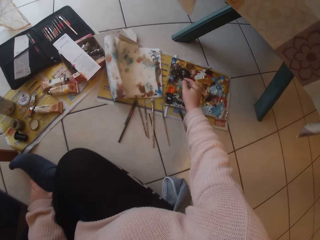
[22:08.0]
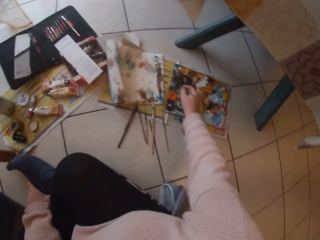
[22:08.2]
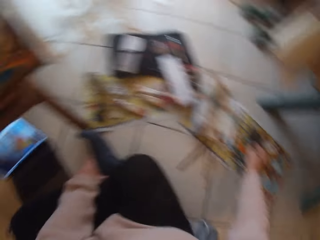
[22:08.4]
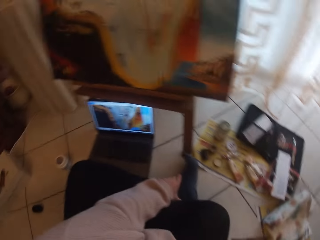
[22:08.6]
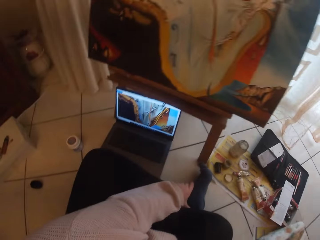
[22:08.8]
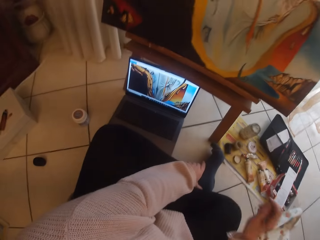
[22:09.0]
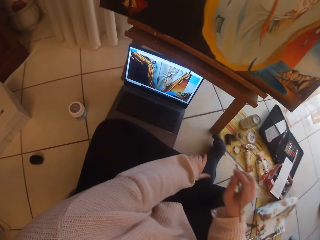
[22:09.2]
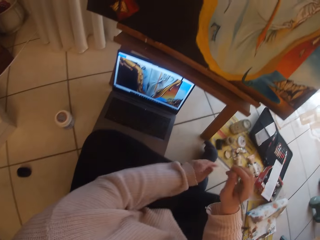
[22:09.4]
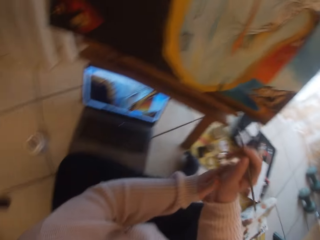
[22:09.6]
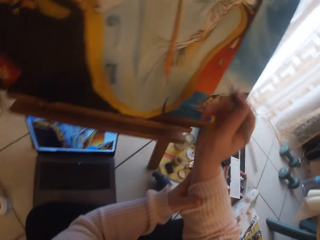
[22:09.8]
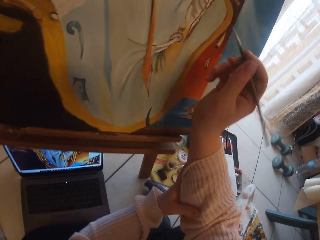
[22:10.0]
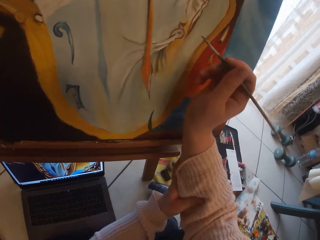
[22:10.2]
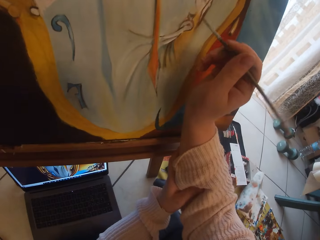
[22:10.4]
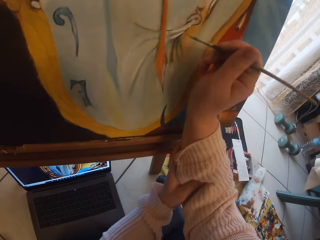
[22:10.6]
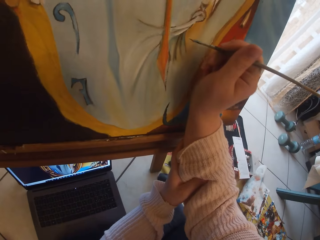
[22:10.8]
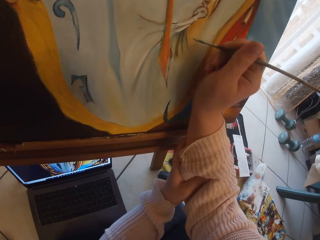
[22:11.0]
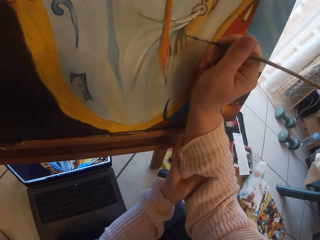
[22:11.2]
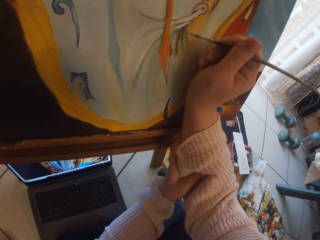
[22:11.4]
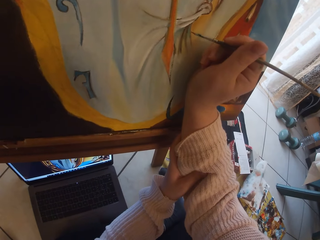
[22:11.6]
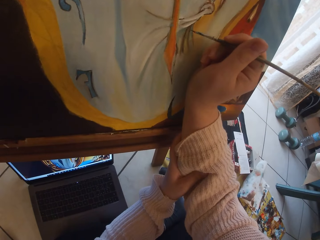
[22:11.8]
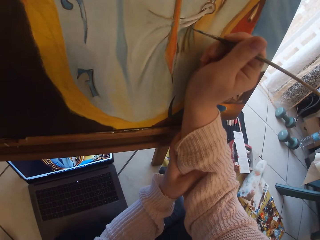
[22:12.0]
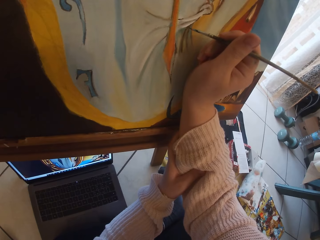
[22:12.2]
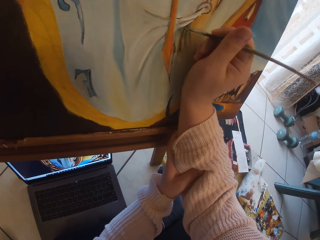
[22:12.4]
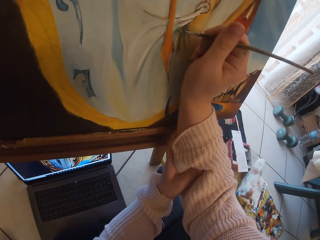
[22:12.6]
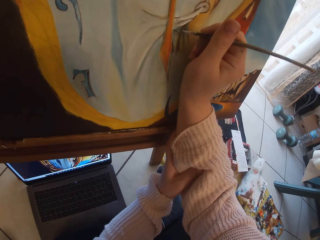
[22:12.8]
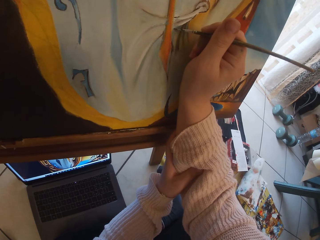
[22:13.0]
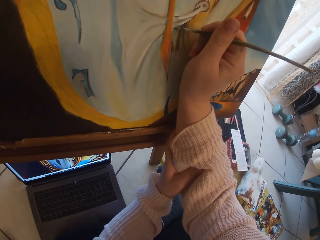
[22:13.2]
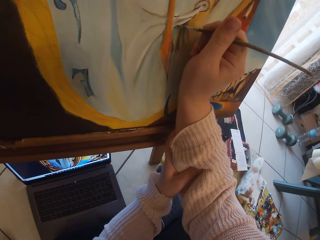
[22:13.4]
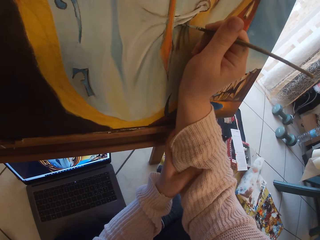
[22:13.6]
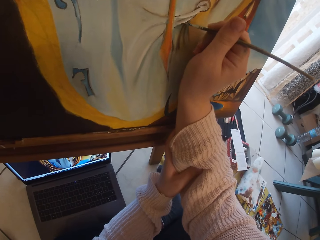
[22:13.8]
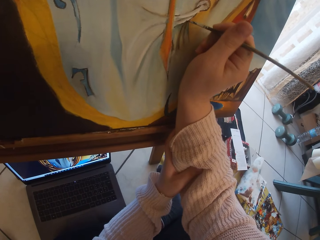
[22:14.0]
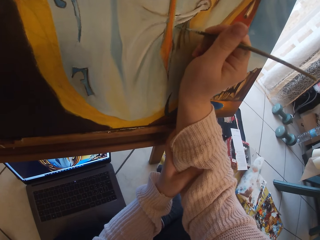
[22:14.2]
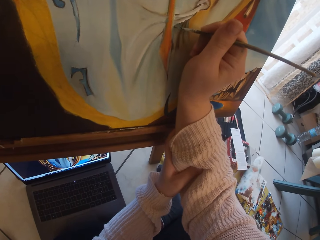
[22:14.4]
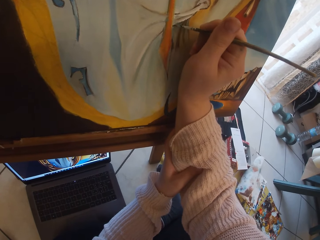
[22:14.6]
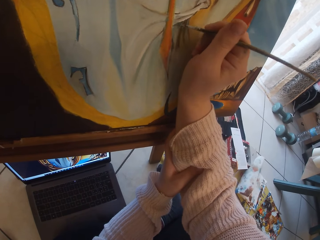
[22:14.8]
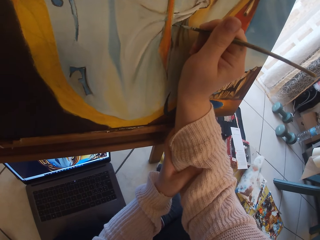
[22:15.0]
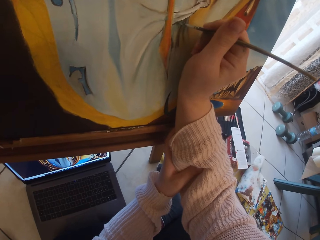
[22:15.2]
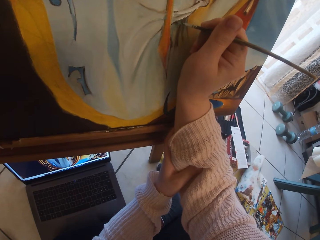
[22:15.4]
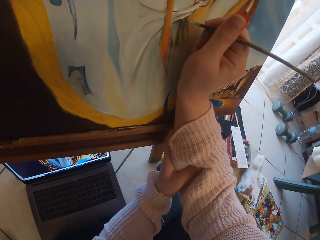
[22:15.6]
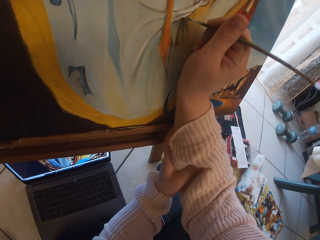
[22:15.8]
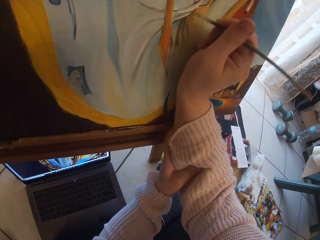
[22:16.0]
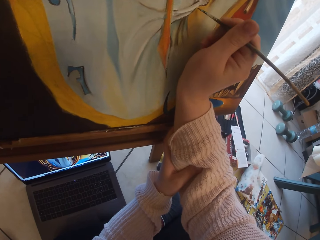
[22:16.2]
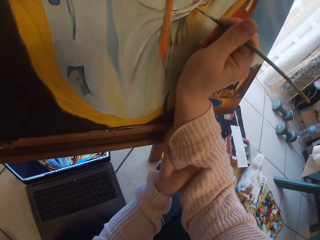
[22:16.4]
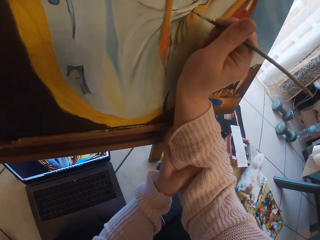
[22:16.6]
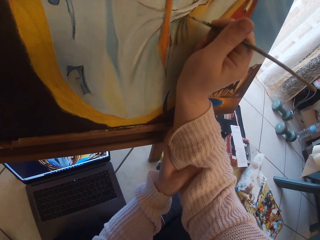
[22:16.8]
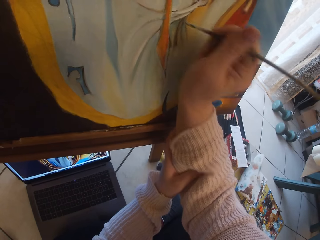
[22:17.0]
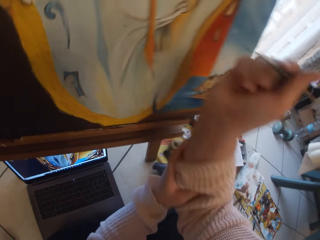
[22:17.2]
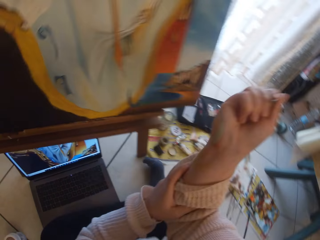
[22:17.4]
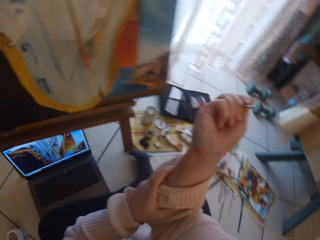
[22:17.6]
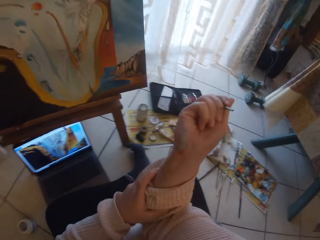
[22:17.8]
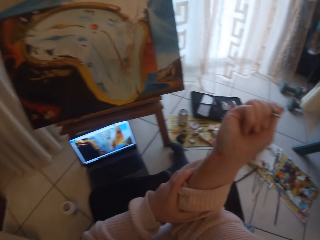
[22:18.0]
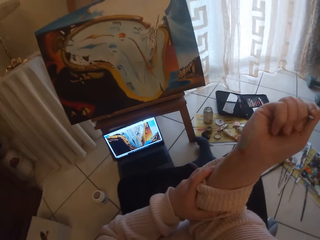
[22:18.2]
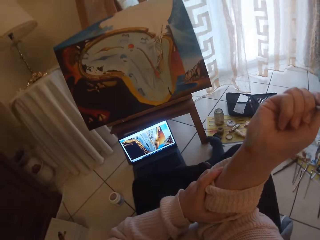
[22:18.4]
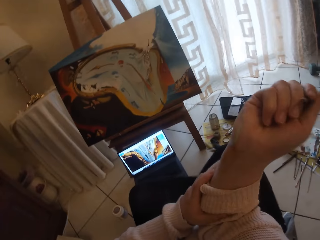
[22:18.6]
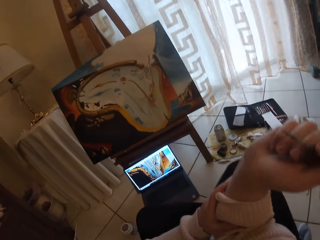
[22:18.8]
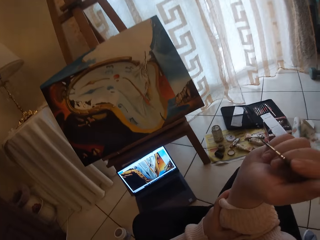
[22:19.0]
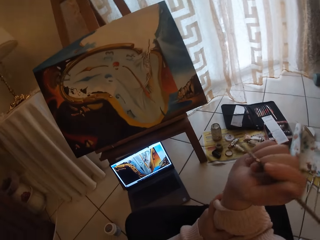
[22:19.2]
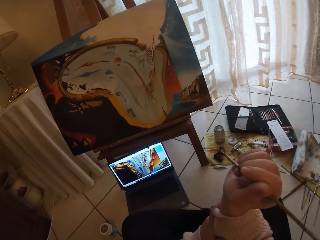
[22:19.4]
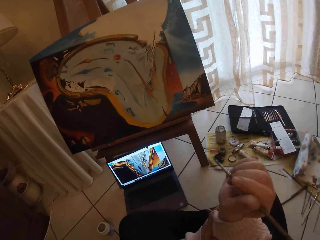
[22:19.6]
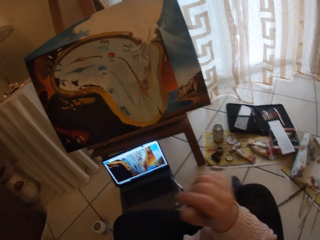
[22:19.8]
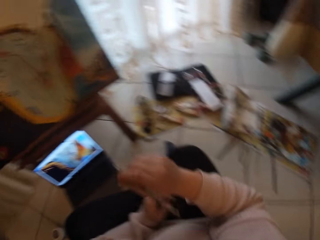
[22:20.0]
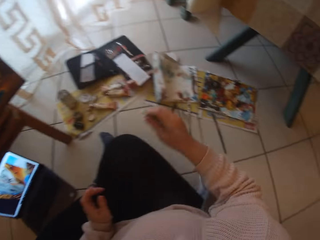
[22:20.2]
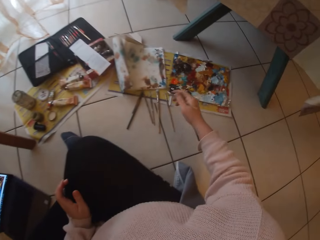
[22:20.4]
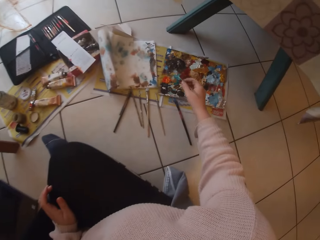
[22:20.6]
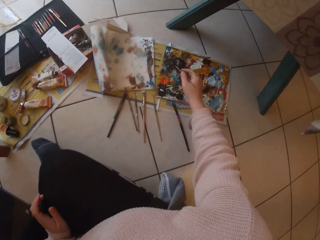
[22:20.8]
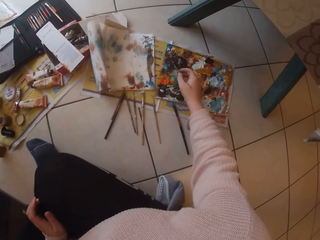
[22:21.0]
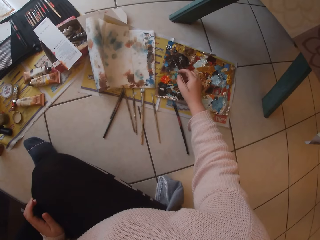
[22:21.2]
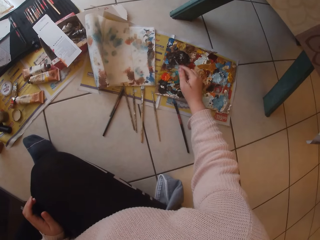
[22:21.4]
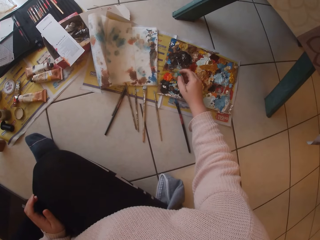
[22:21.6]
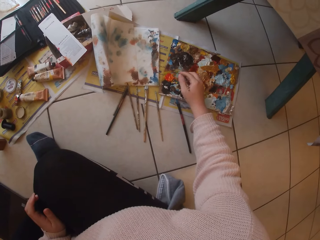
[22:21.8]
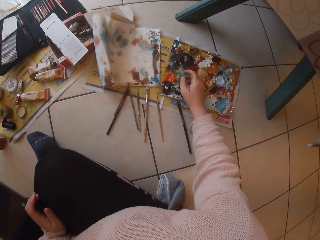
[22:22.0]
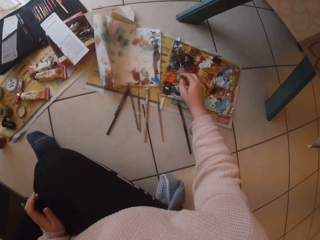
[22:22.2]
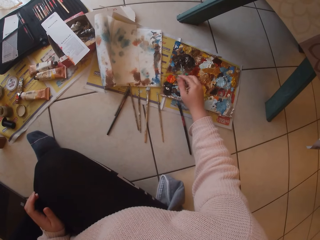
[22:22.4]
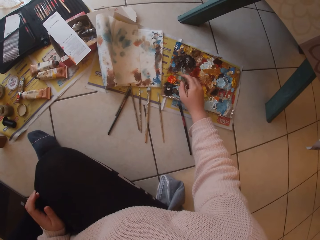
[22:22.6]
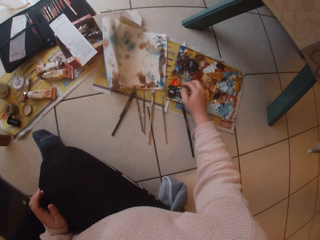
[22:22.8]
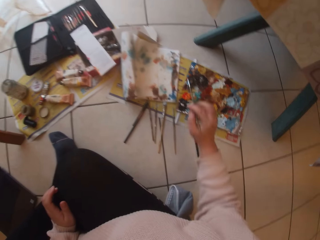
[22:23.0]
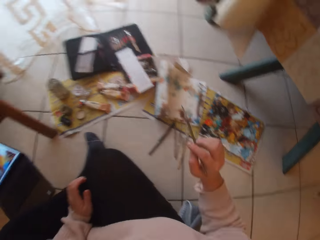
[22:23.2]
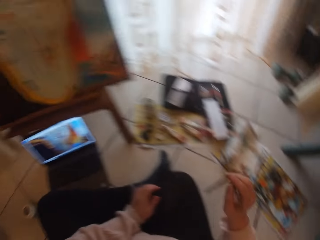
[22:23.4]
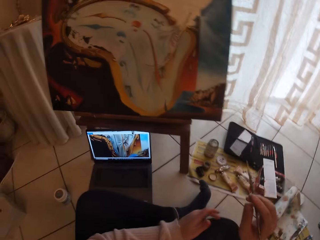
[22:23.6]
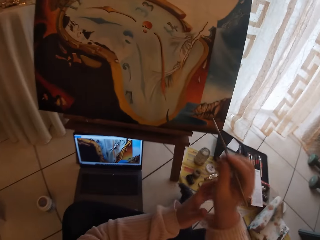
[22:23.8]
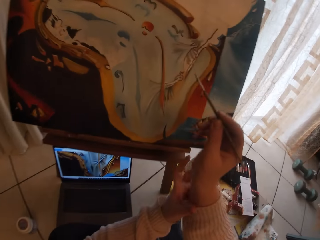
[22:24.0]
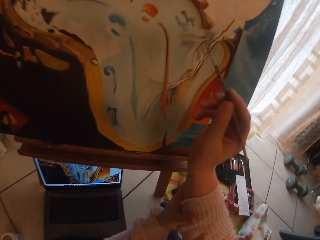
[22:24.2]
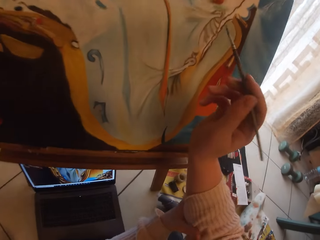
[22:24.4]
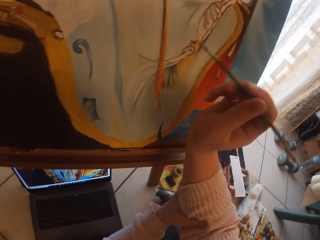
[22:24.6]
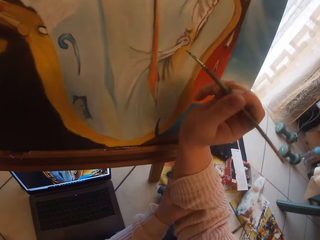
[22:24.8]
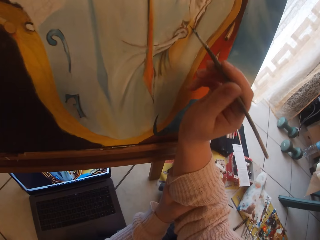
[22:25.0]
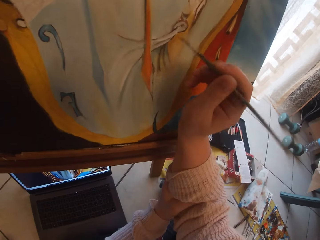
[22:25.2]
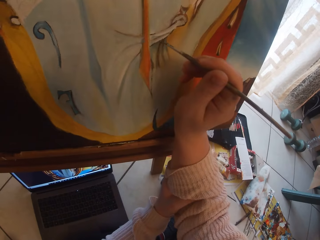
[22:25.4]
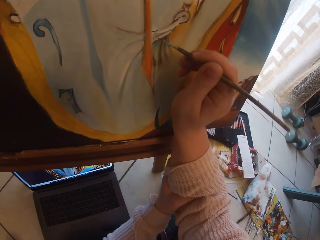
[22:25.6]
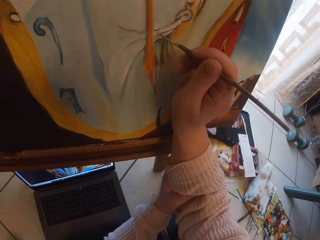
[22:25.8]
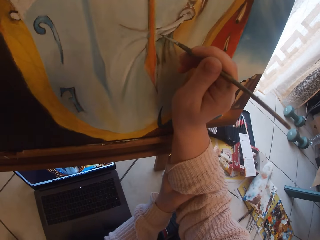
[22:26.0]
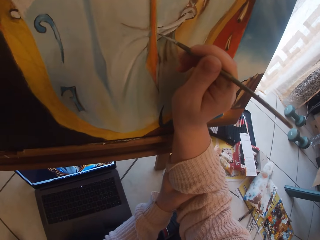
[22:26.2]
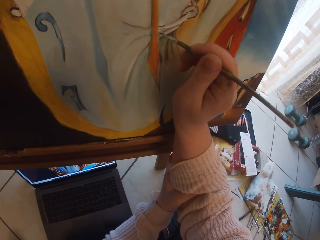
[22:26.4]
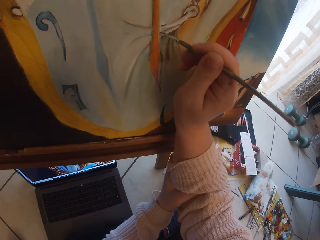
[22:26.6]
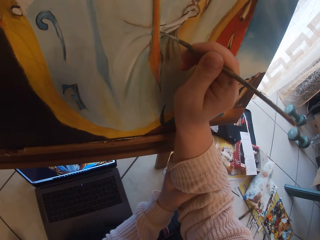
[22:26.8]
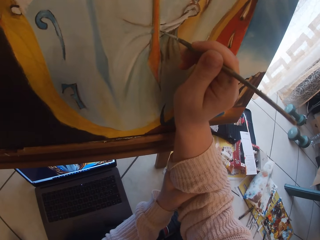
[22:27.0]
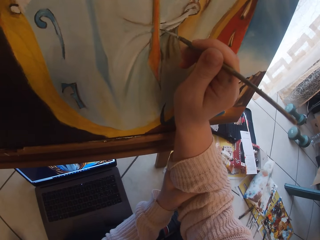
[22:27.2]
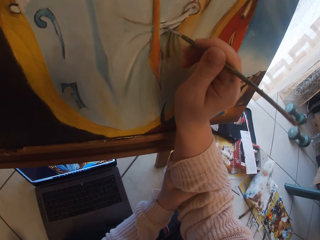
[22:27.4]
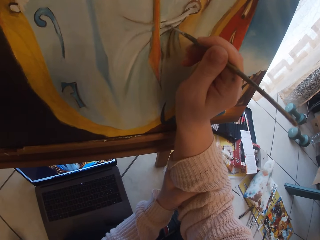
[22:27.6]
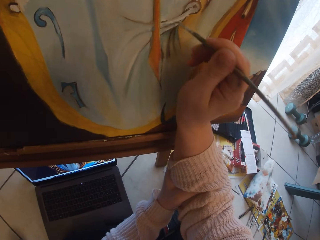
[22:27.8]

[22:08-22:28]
The camera wearer scoops paint from the pallet on the ground with the paintbrush in her right hand. She holds her right hand with her left hand. She paints the image from the laptop on the ground on canvas using the paintbrush in her right hand. She removes the paintbrush from the painting. She scoops paint from the pallet on the ground with the paintbrush in her right hand. She holds her right hand with her left hand. She paints the image from the laptop on the ground on the canvas using the paintbrush in her right hand.

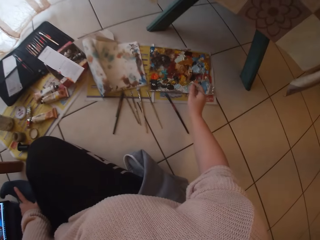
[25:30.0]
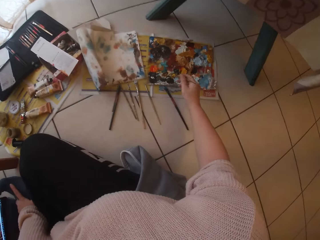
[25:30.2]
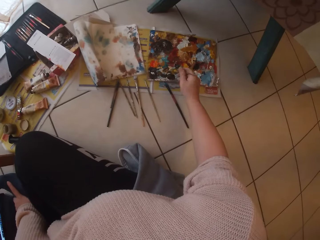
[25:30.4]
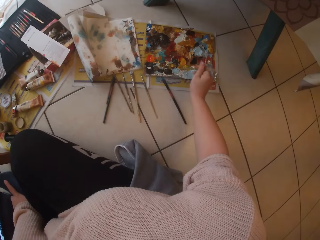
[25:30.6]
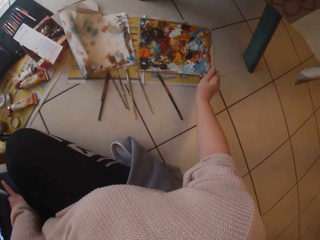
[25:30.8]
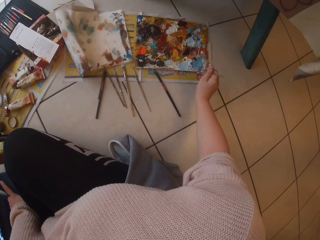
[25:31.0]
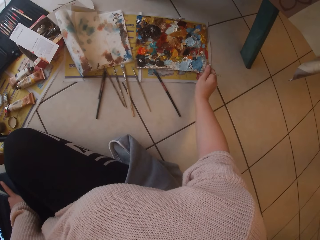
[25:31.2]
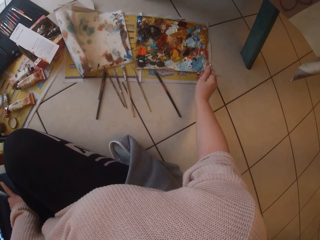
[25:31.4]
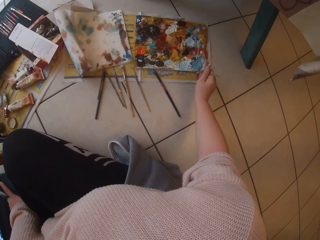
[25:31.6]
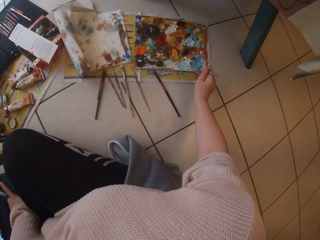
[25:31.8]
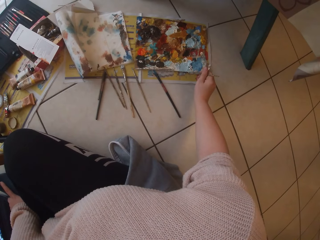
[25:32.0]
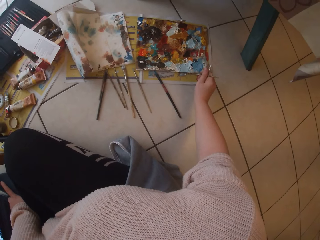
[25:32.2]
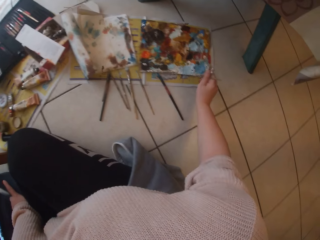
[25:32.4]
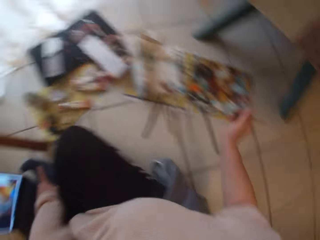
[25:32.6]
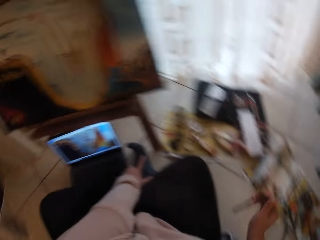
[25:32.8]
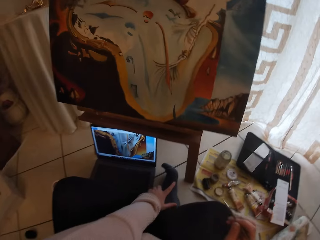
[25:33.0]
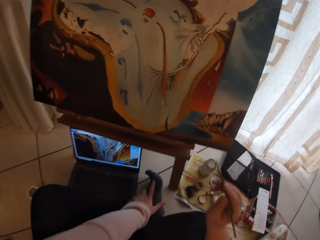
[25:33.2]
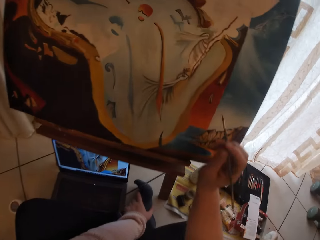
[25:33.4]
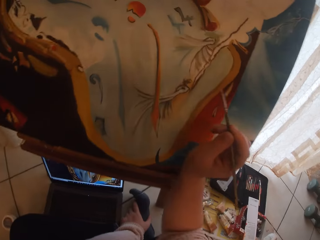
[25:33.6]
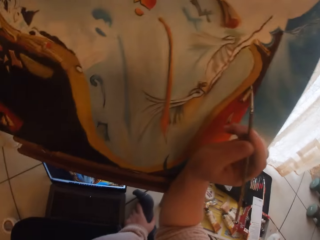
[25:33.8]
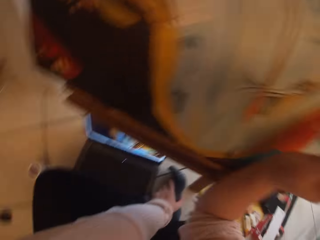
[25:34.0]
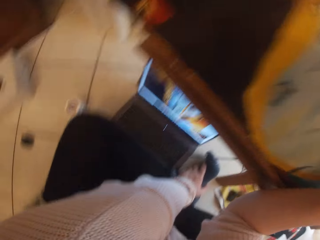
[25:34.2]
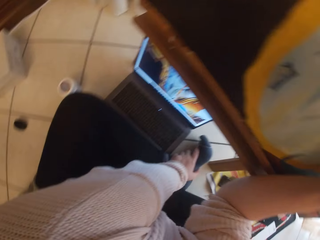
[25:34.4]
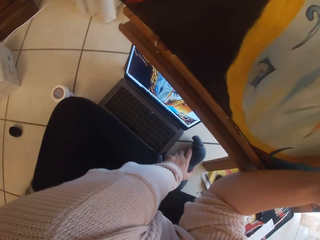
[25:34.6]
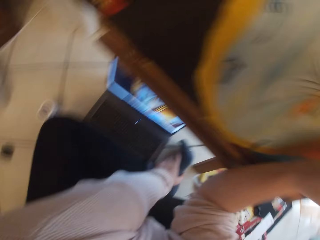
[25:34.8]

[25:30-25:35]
The camera wearer scoops paint with the paintbrush in her right hand.
